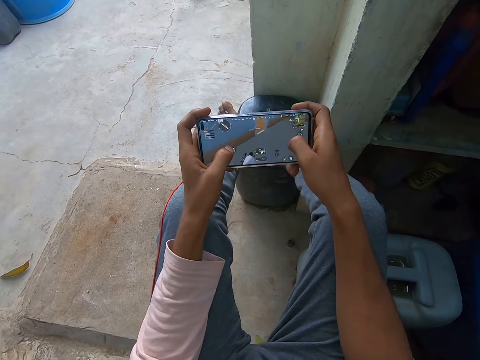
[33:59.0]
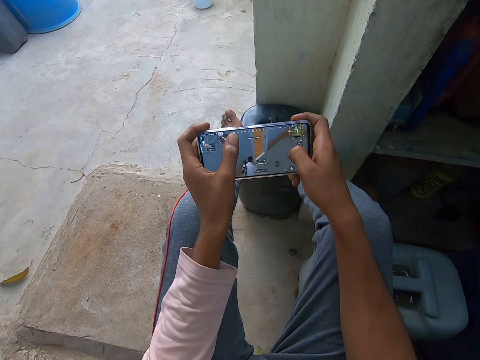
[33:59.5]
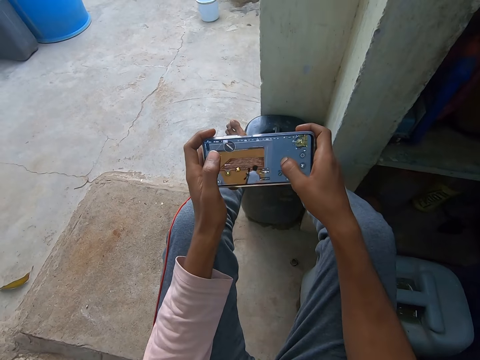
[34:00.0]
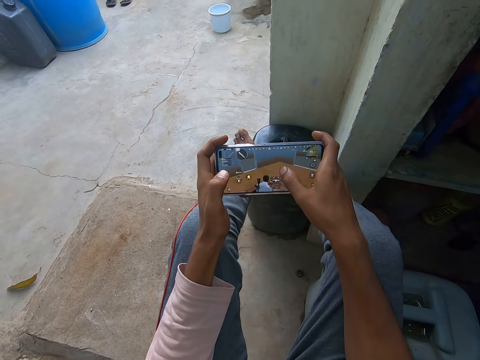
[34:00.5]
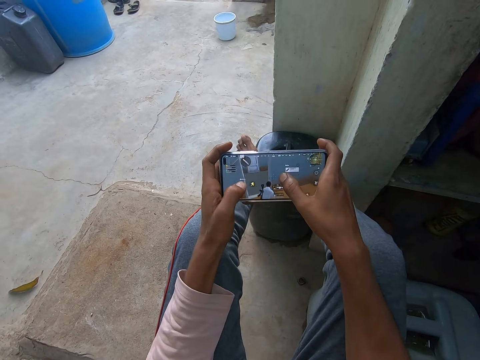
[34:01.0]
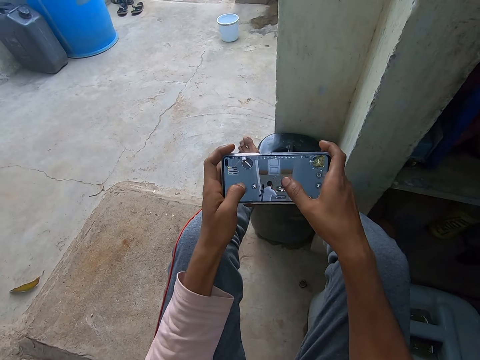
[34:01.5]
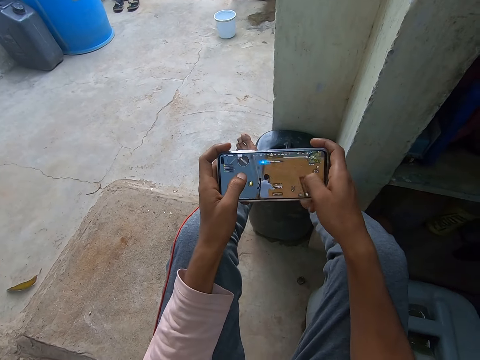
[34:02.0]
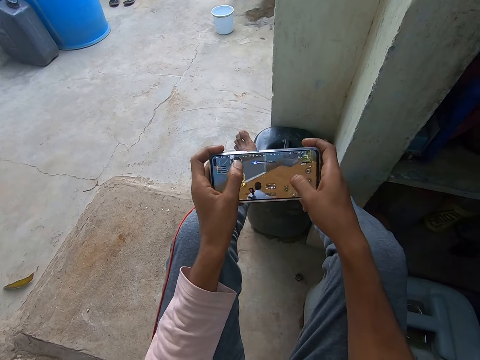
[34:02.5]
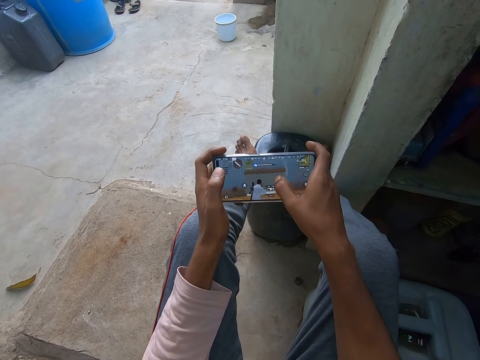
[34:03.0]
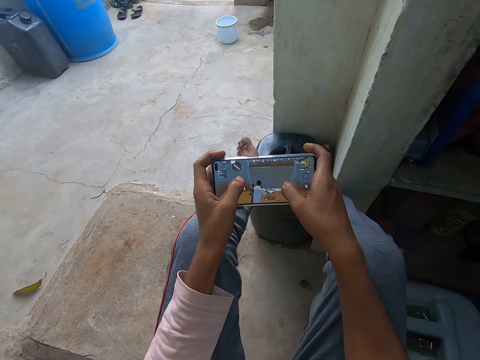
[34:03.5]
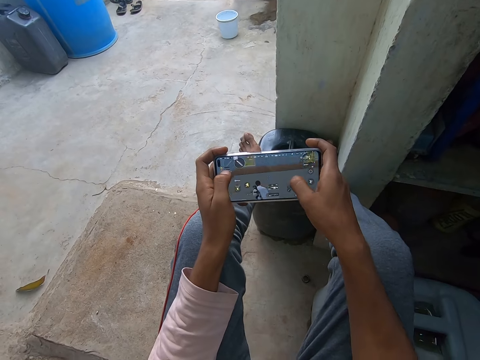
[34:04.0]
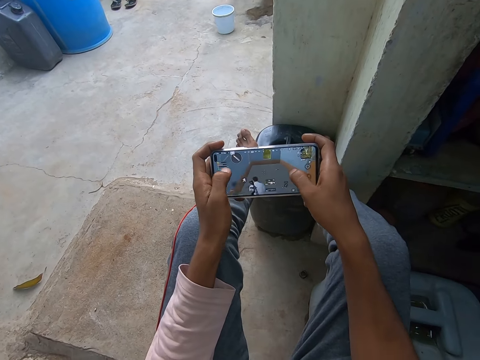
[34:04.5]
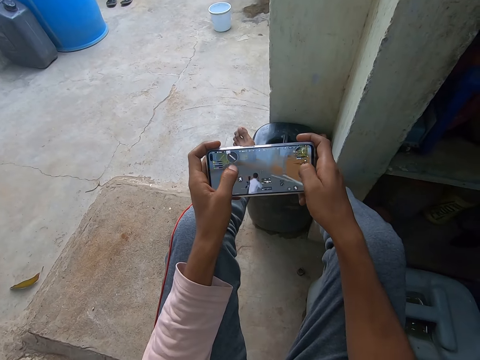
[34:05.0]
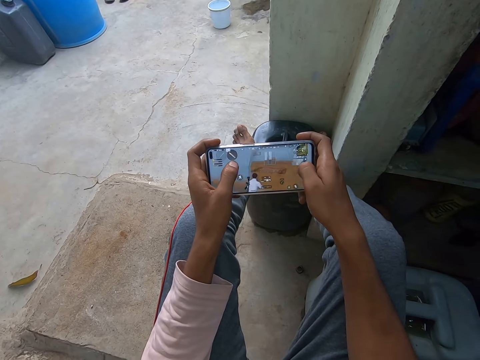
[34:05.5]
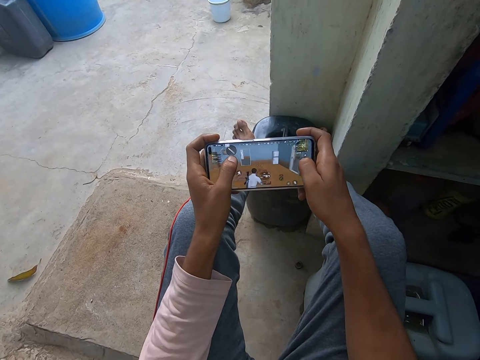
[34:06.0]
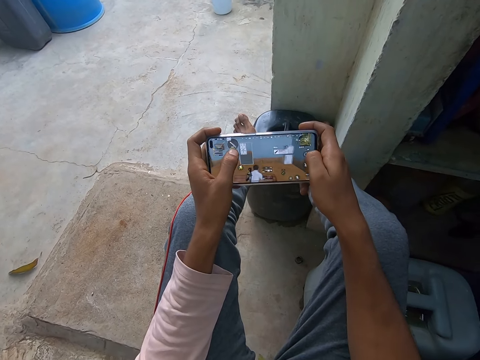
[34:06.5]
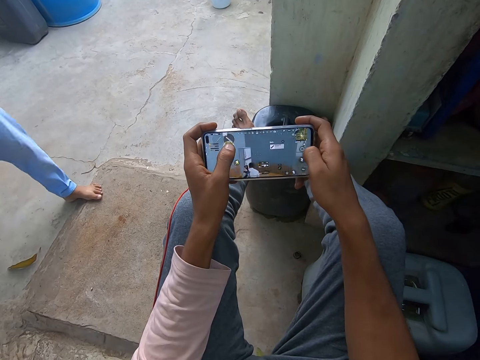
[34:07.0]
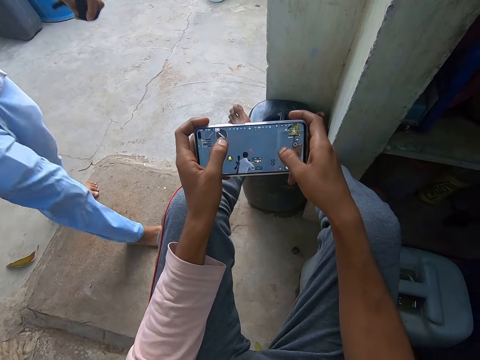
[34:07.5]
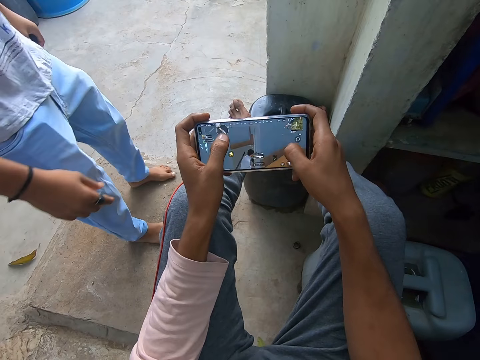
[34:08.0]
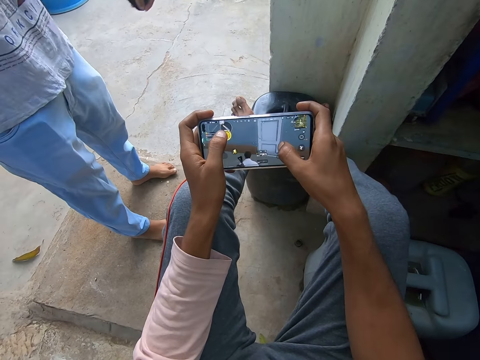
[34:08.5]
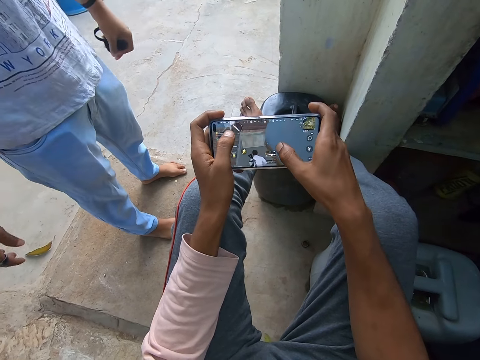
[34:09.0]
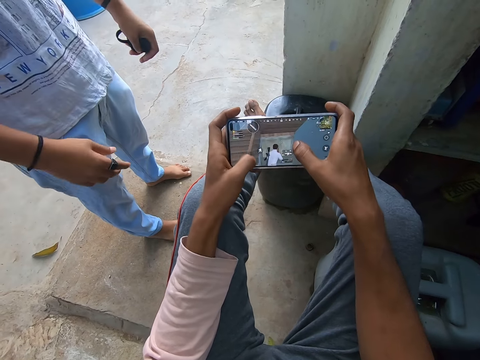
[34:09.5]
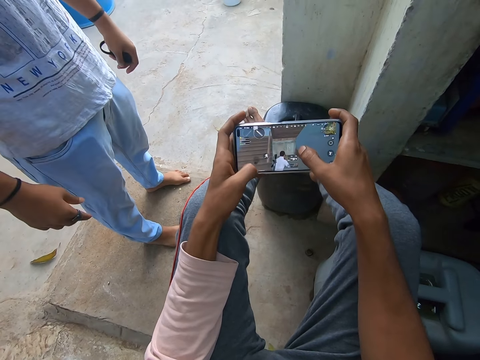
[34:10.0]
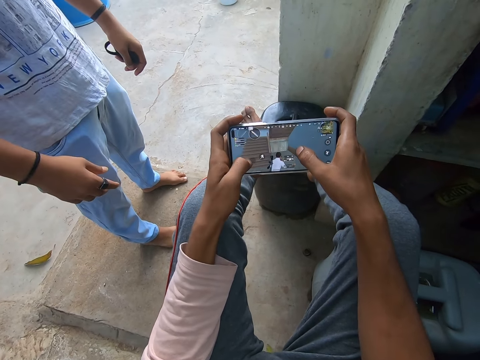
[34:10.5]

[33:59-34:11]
A man converses with the camera wearer. The man walks towards the camera wearer.

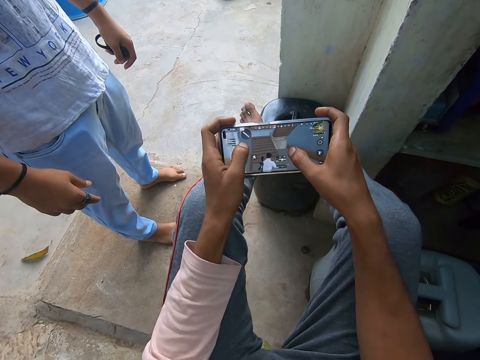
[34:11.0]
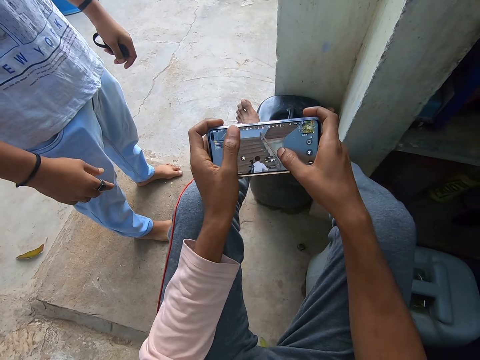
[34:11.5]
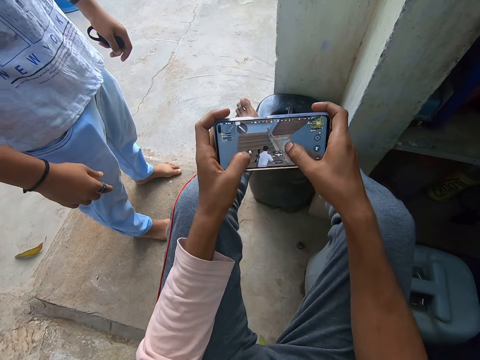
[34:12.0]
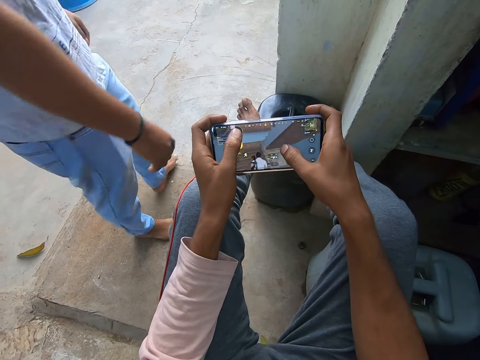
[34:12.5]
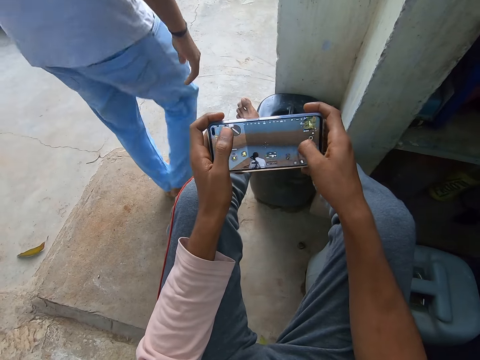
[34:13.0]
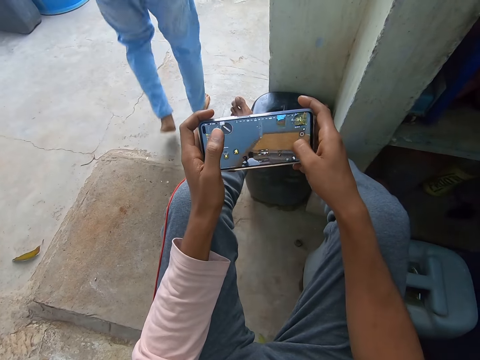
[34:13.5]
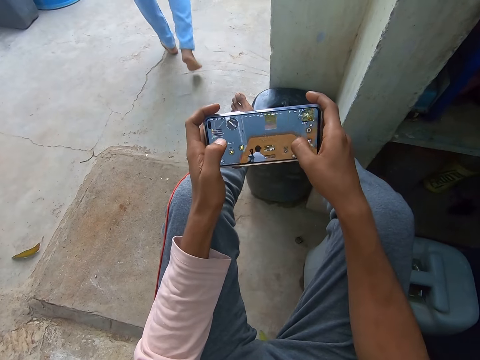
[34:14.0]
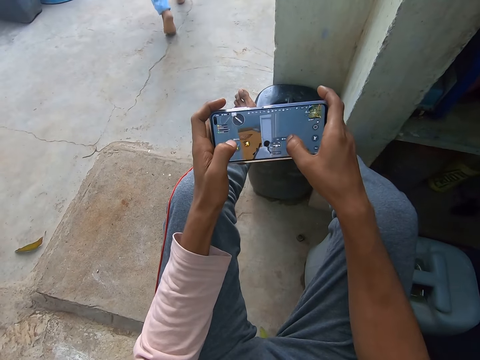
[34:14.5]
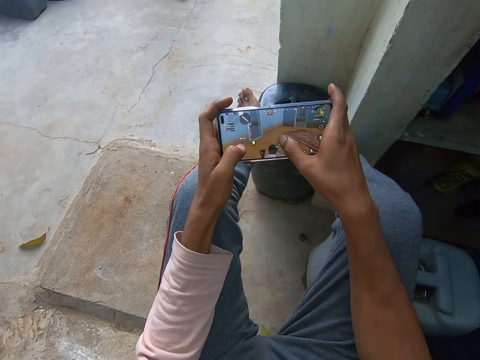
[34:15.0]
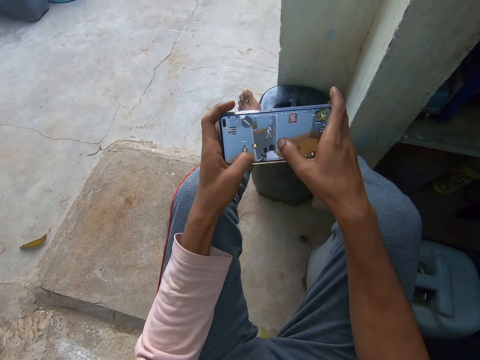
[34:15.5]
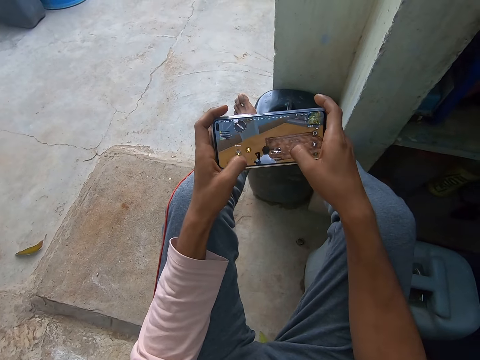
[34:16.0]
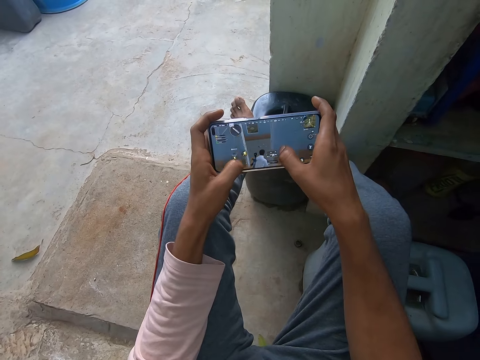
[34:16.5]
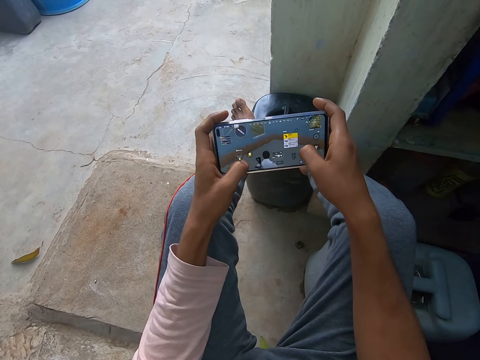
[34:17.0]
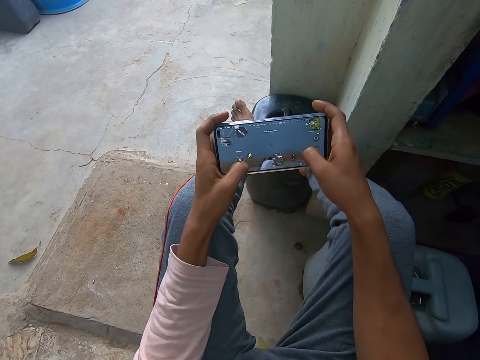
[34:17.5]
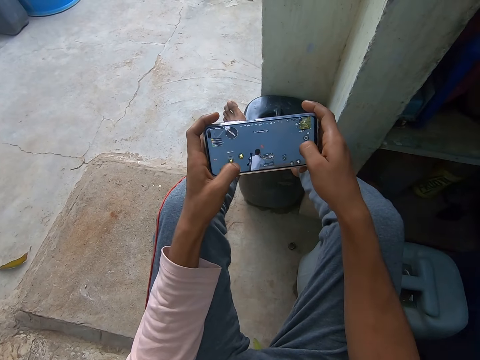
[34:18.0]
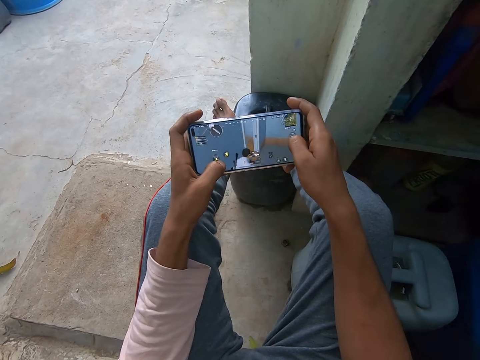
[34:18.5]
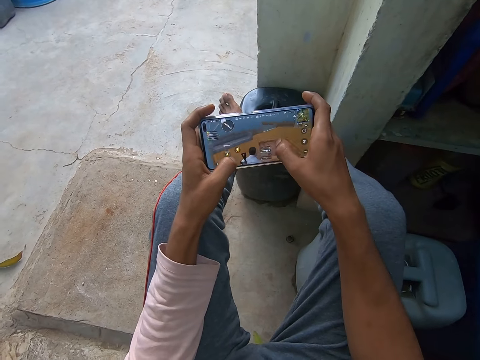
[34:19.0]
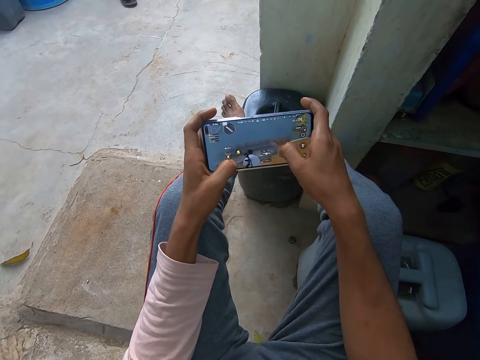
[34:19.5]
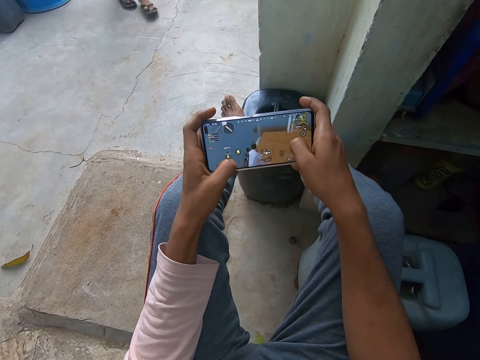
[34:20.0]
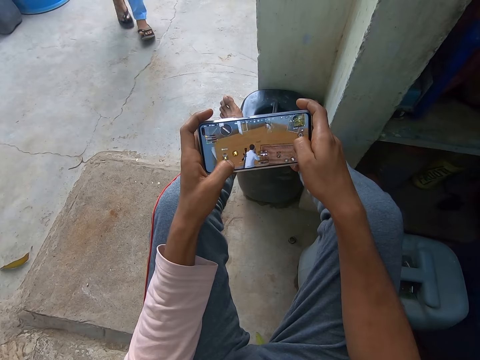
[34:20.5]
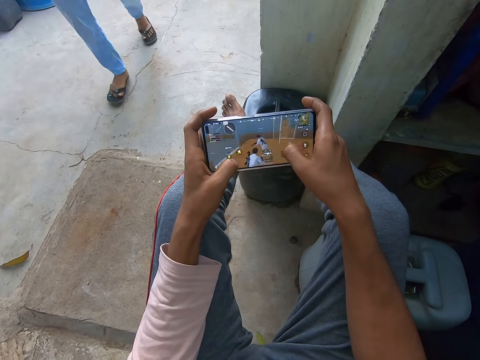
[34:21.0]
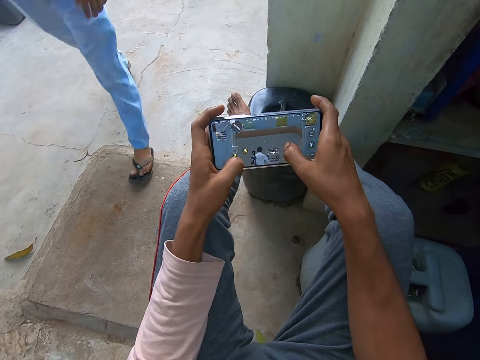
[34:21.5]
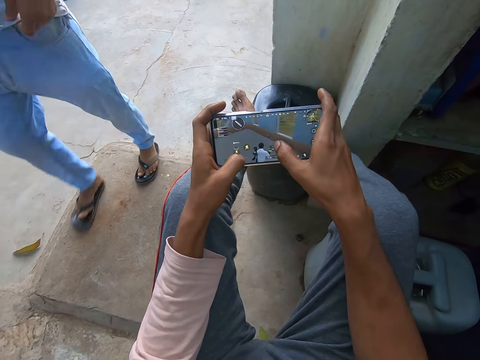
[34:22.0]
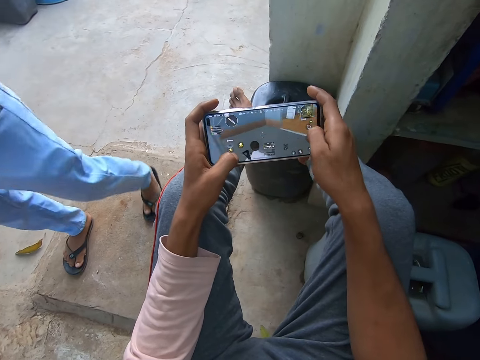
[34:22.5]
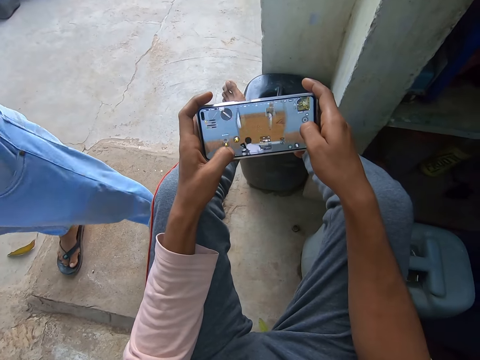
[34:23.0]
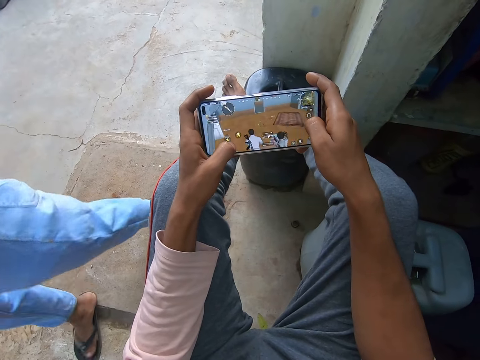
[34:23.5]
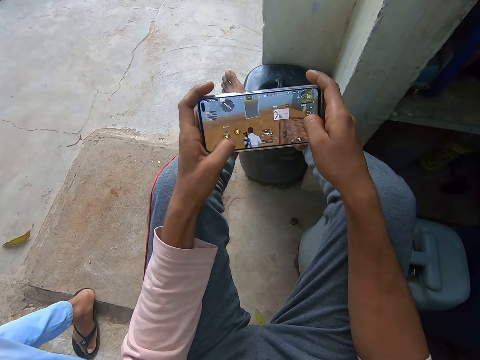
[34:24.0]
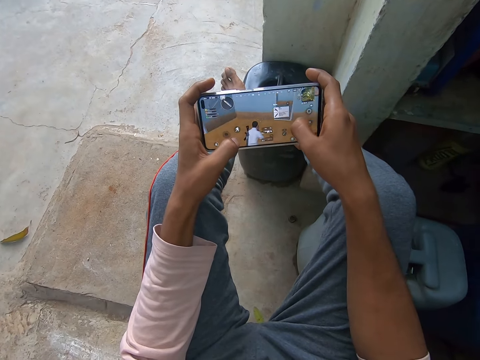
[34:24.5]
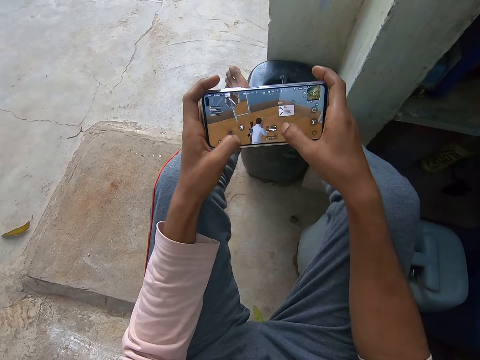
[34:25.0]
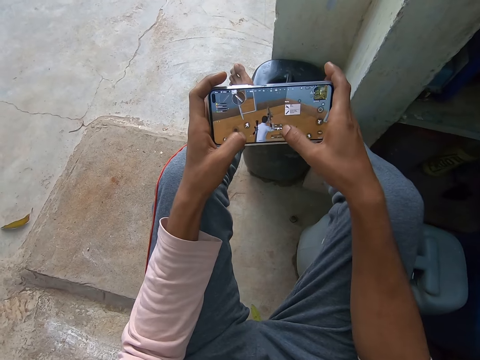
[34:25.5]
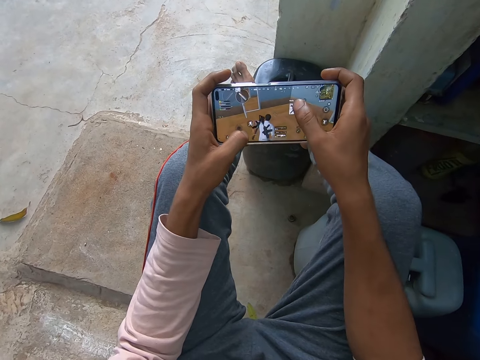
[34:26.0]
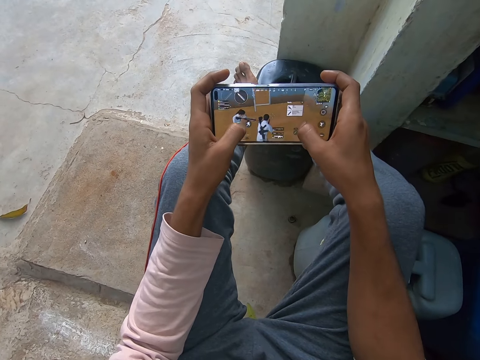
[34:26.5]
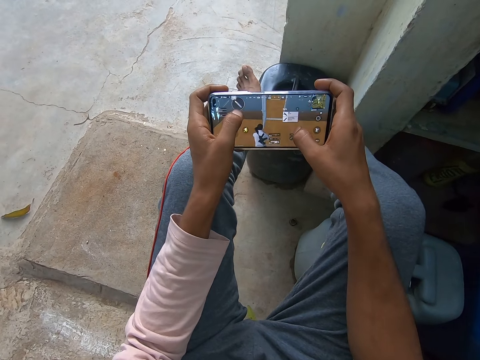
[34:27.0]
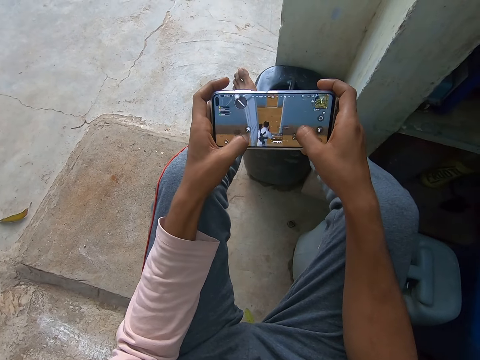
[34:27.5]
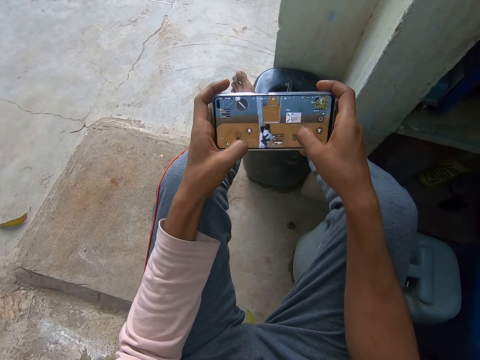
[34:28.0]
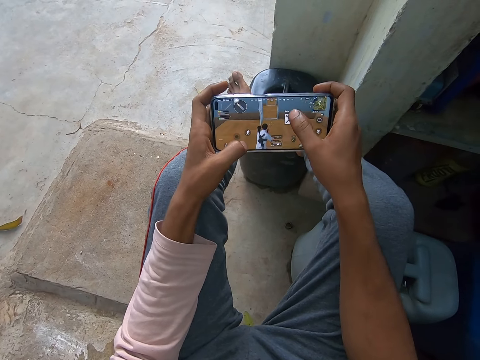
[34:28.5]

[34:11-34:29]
A man walks away from the camera wearer. The camera wearer continues to play a game with his phone. The man converses with the camera wearer. The man walks towards the camera wearer. The man walks away from the camera wearer. The camera wearer continues to play the game with his phone.
